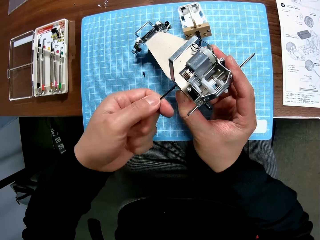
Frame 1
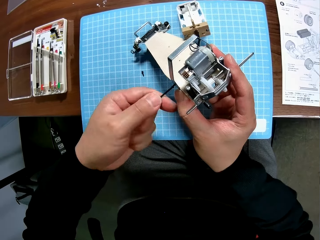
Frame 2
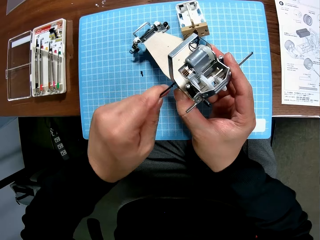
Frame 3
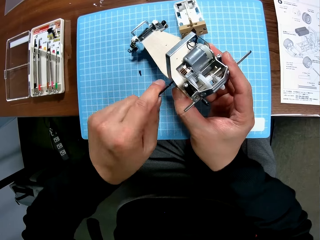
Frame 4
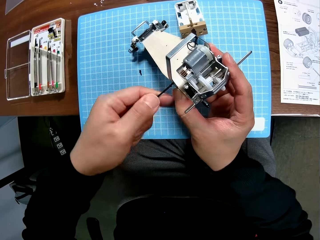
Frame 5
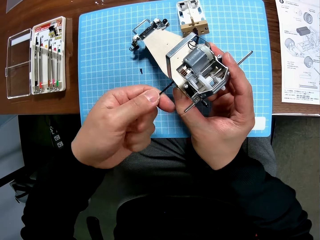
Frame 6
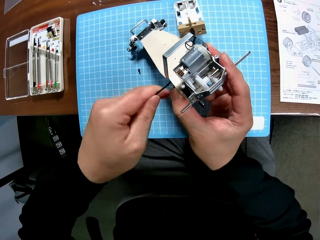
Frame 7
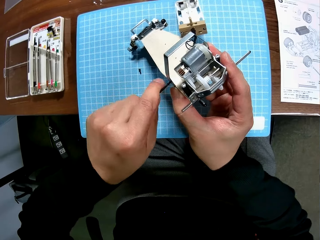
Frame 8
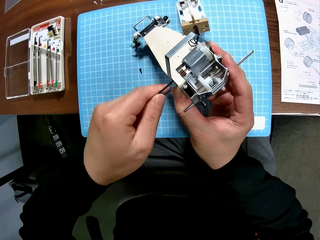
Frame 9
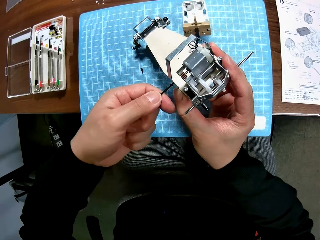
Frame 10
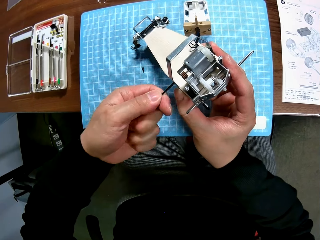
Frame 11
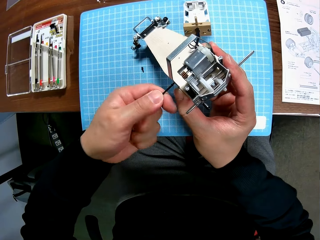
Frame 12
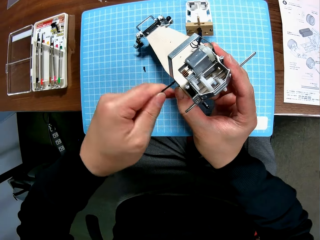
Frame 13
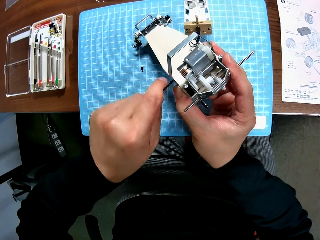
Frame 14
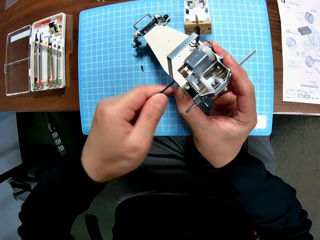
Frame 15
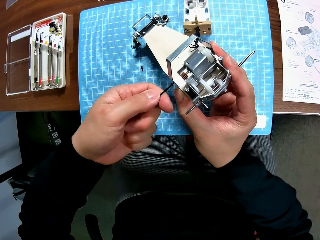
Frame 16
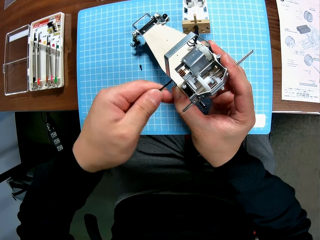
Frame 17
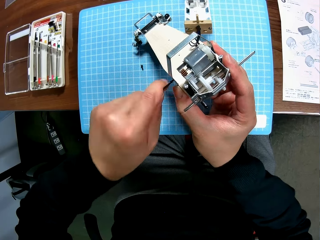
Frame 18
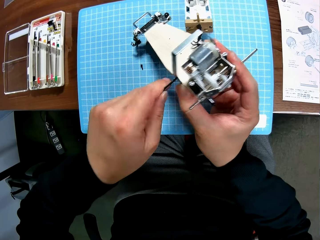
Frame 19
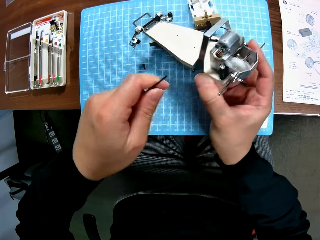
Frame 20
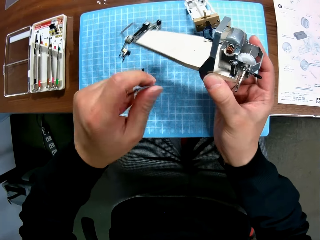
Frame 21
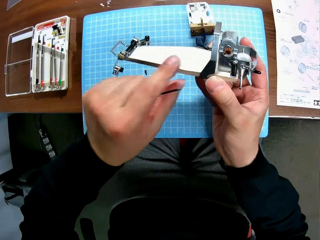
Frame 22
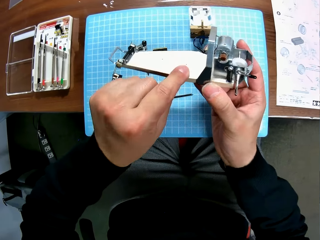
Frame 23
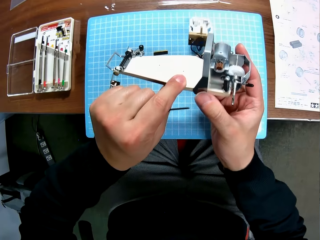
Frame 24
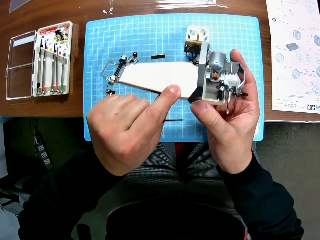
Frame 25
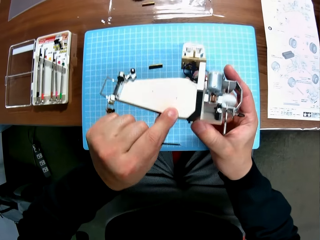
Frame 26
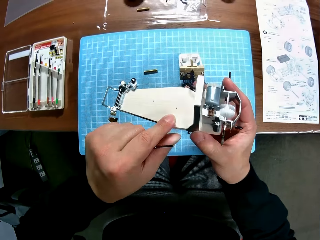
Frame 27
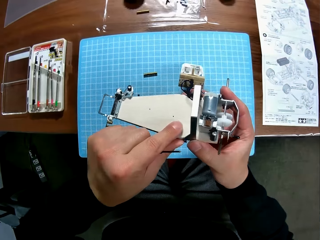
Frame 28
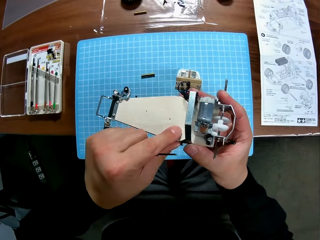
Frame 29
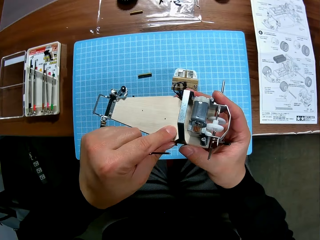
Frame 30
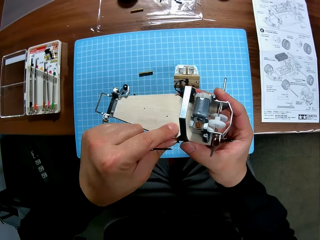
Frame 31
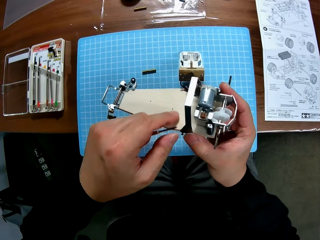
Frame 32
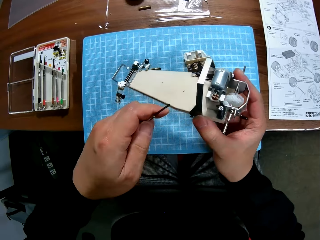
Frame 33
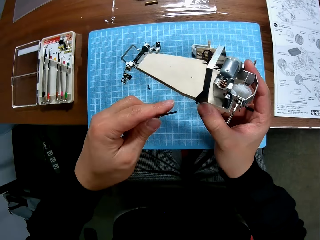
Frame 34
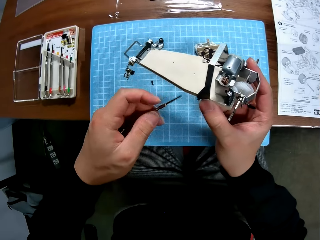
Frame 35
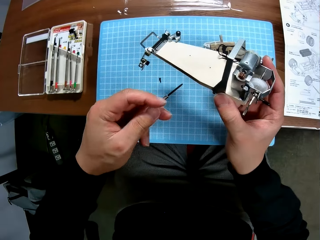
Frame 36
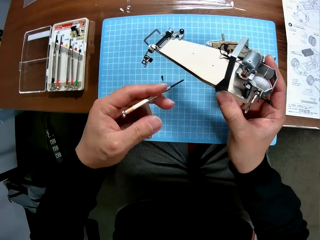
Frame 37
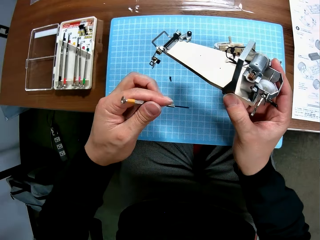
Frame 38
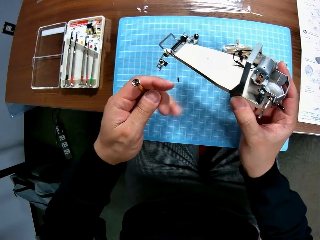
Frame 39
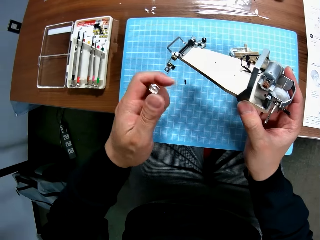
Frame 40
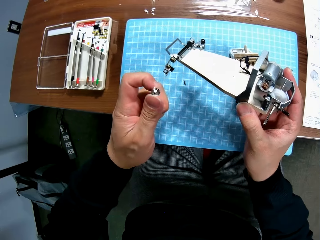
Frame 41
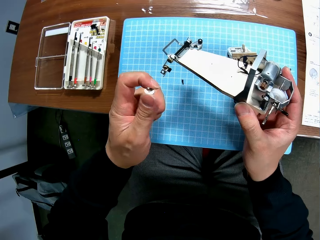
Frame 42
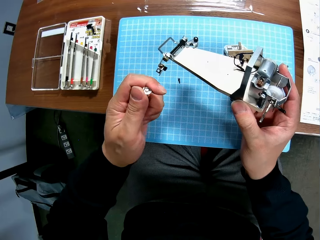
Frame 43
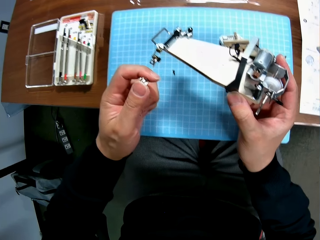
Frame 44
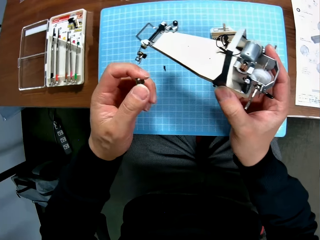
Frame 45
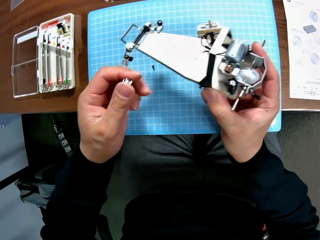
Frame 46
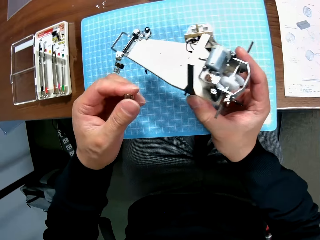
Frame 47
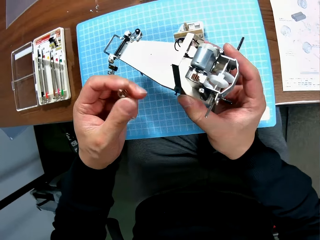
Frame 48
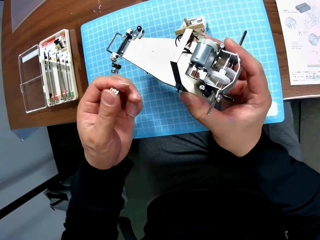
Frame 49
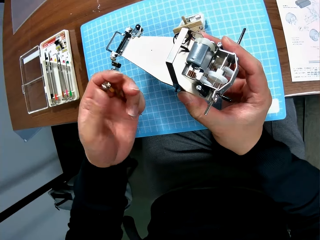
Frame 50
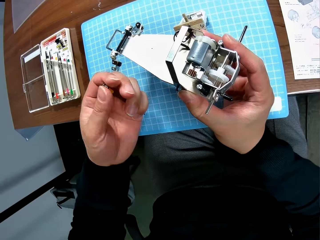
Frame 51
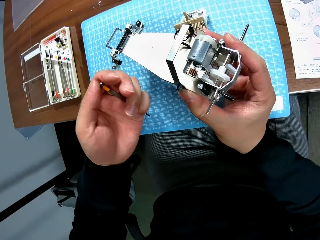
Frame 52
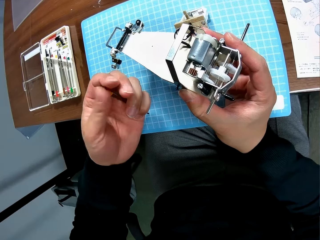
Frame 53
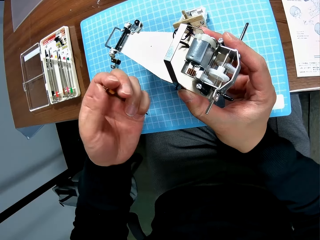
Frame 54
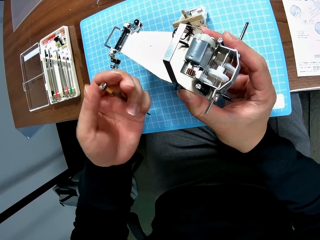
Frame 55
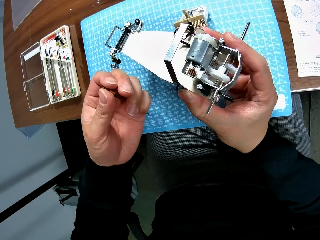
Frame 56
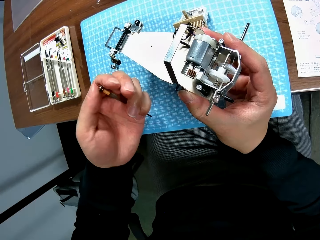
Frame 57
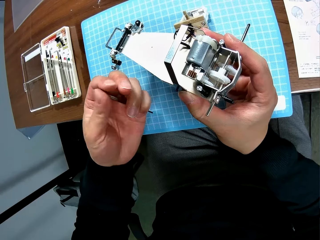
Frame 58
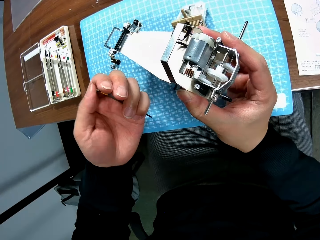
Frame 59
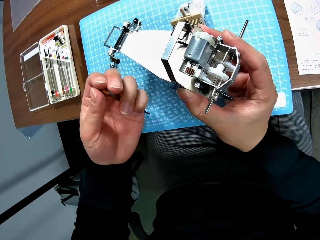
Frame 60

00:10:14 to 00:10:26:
The camera wearer looks at the plane. He adjusts the toy car engine with his two hands. He tightens the head of the screwdriver with his left hand and rotates the screwdriver.

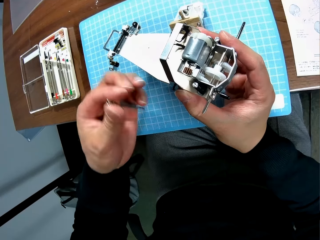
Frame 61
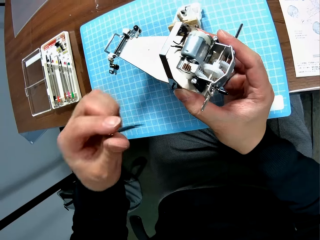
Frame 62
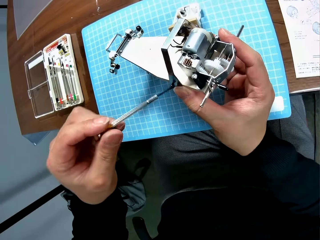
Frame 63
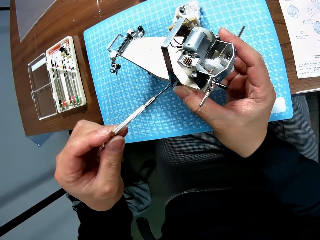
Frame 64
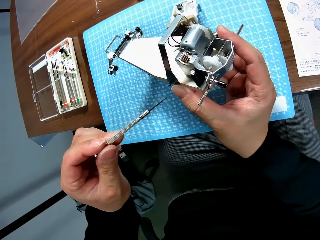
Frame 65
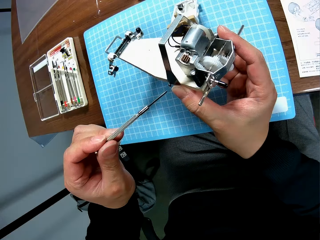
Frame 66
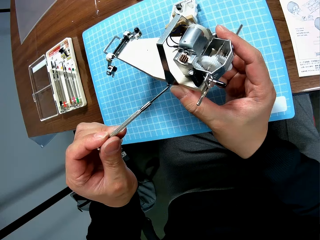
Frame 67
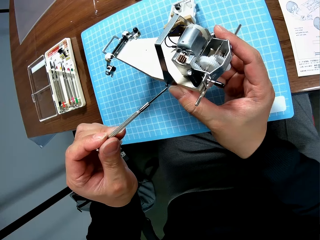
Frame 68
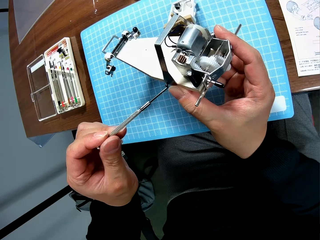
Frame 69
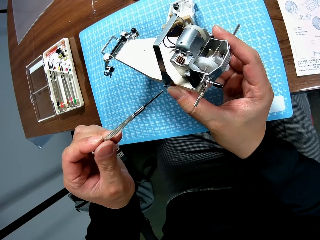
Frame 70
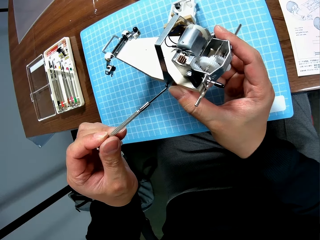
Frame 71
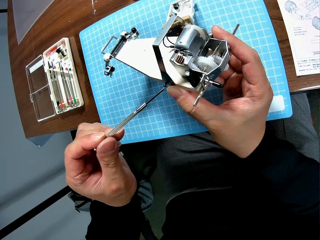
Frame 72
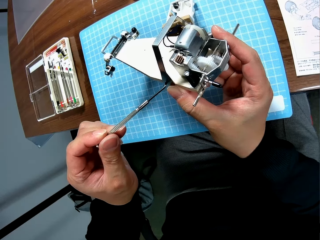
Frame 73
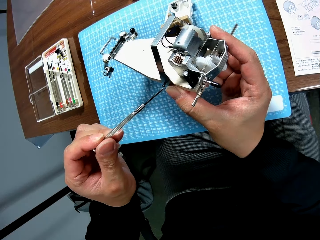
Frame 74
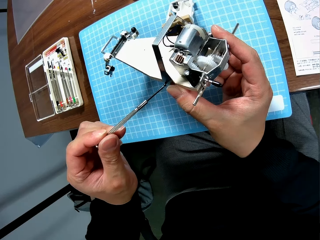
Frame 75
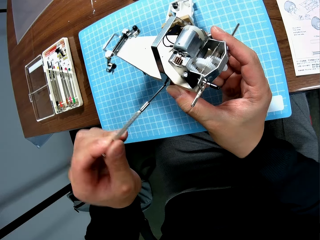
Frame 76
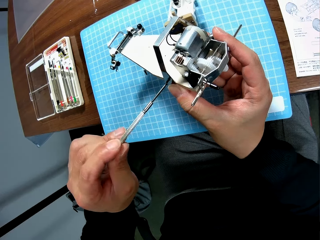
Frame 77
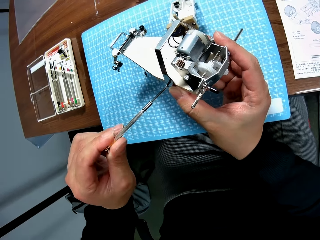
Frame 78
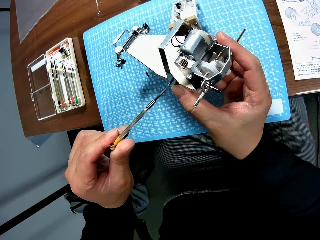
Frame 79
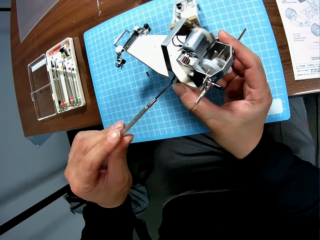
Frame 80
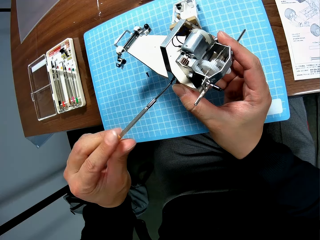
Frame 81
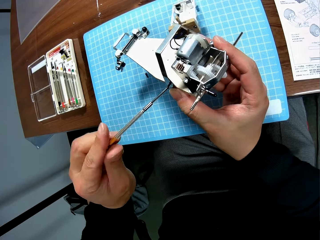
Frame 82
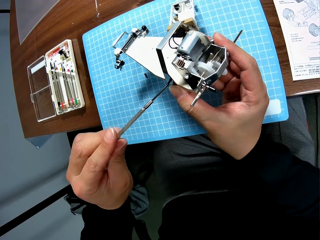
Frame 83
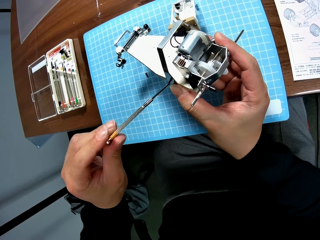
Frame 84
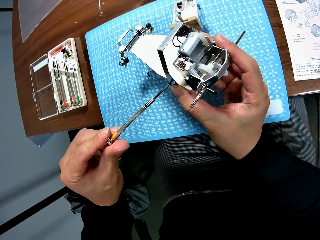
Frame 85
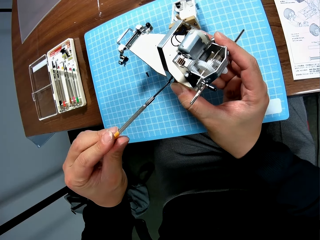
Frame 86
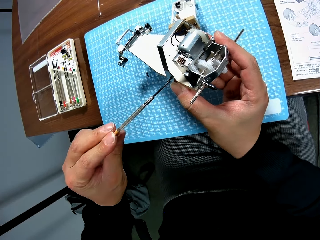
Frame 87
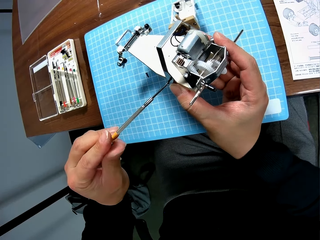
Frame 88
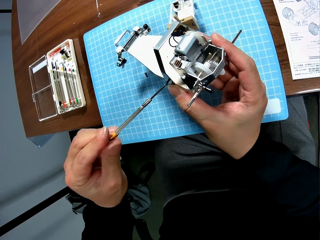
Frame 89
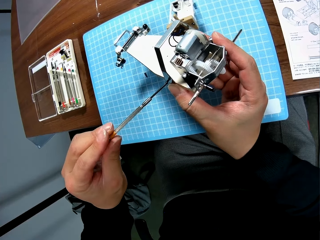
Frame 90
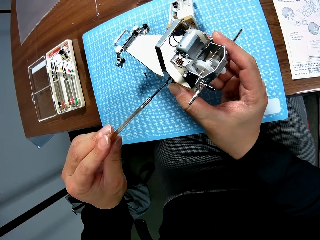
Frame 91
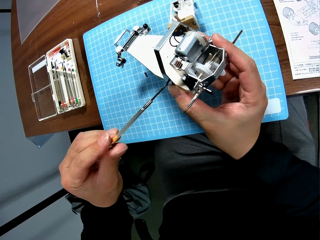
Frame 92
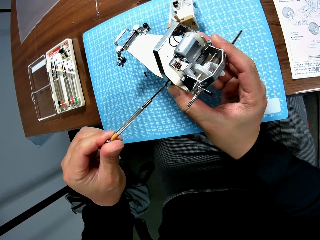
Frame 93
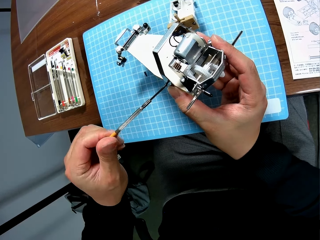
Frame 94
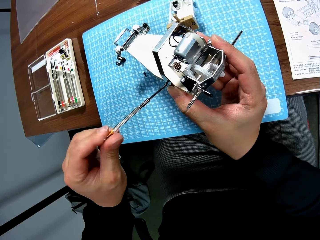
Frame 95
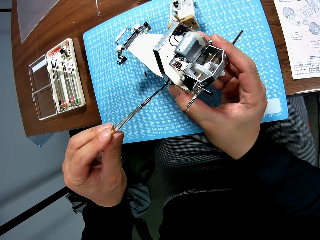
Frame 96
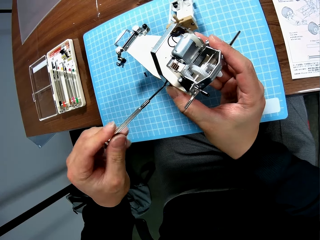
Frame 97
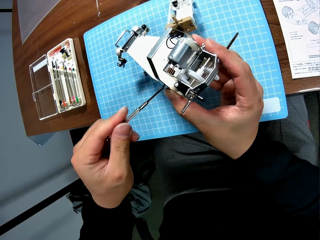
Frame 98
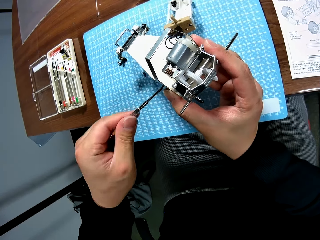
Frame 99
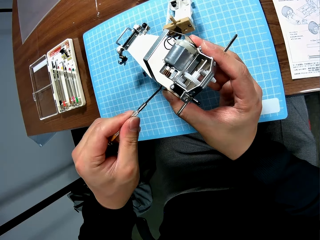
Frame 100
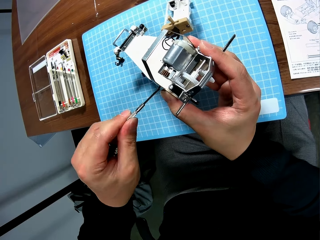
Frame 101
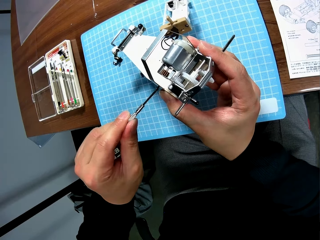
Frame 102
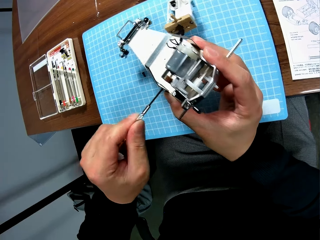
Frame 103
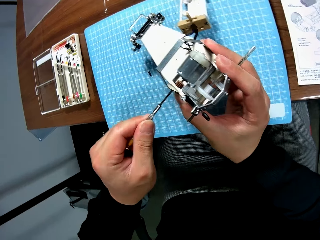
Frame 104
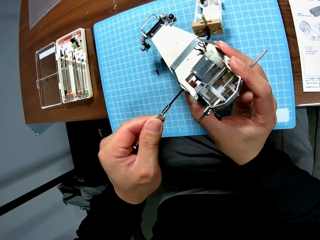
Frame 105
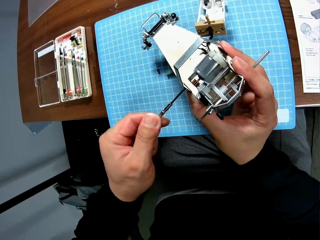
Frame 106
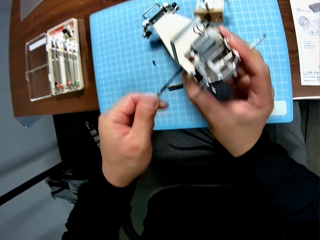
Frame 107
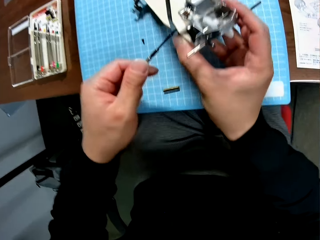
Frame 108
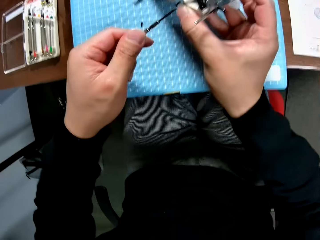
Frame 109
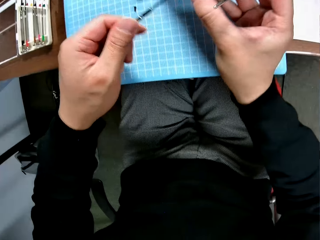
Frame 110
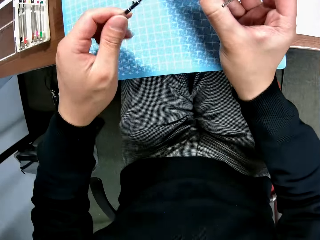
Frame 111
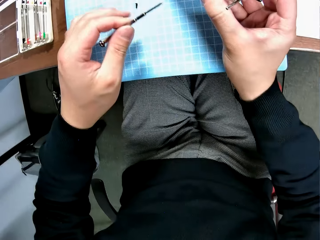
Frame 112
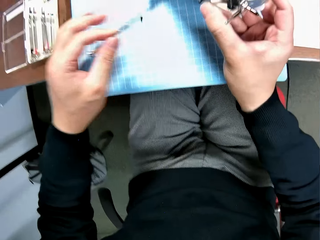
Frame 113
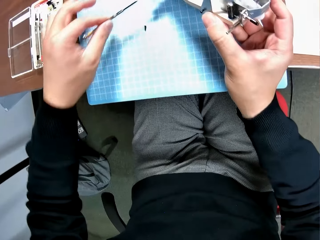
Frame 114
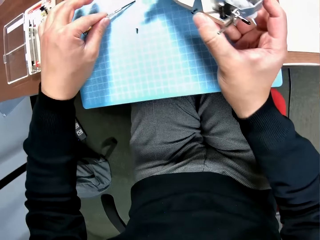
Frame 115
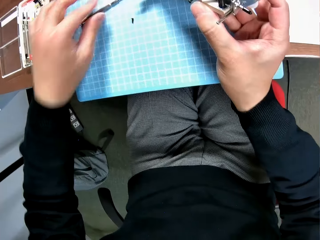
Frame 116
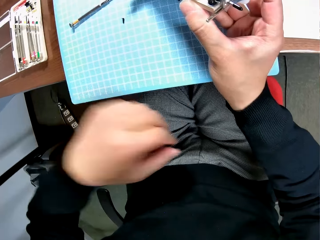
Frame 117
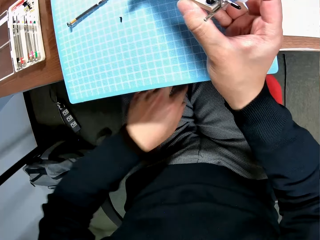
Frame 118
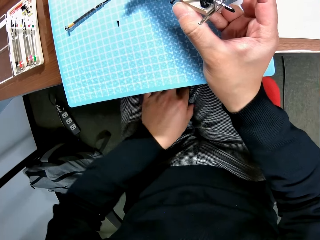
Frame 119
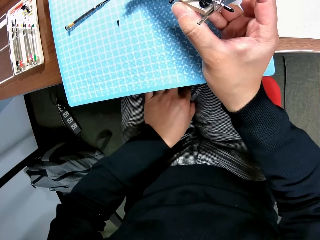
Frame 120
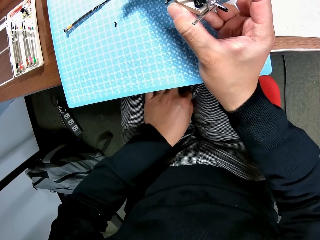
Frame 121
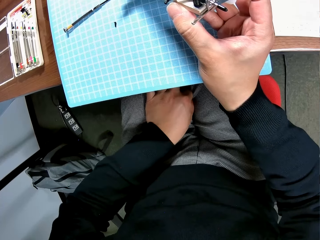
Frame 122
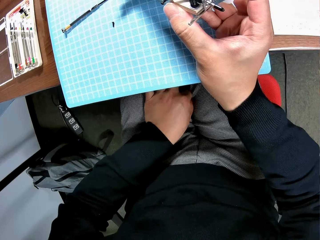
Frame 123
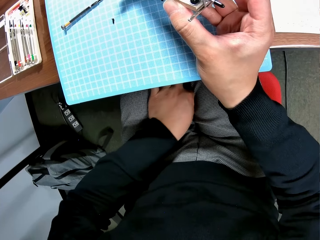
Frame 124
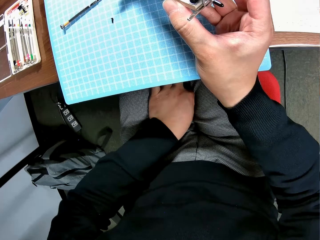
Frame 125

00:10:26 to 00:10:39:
The camera wearer continues screwing the toy car engine with the screwdriver. He fixes the nut with the screwdriver. He looks at the nut. He drops the screwdriver on the table with his left hand. He picks up a small component of the toy car from his lap with his left hand.
